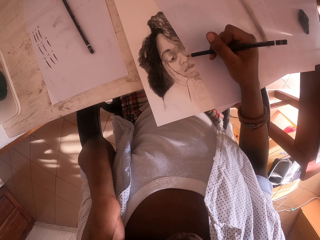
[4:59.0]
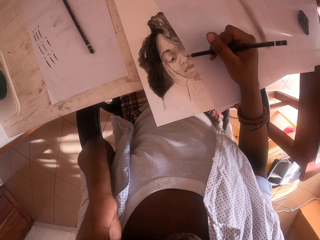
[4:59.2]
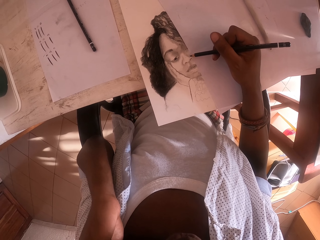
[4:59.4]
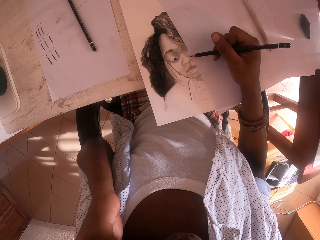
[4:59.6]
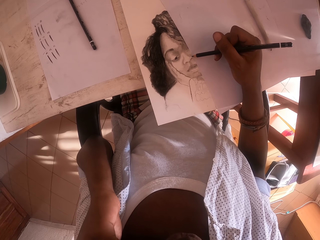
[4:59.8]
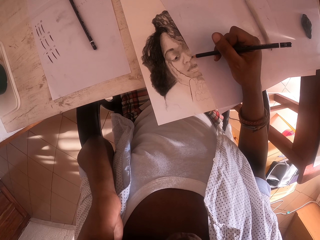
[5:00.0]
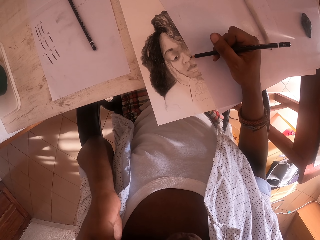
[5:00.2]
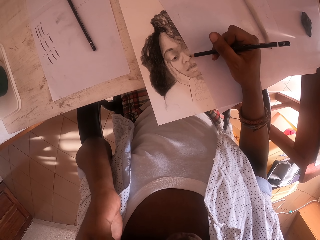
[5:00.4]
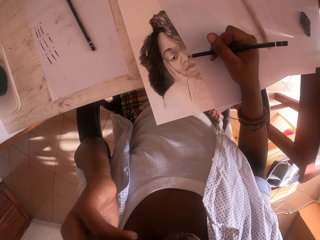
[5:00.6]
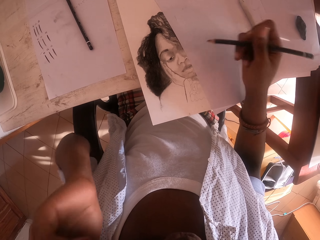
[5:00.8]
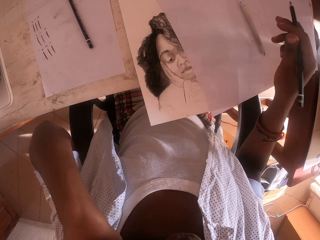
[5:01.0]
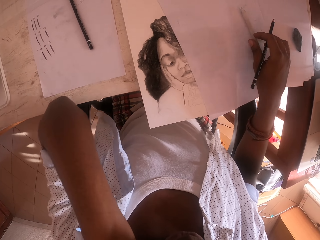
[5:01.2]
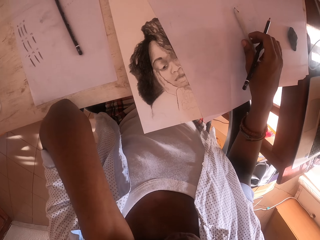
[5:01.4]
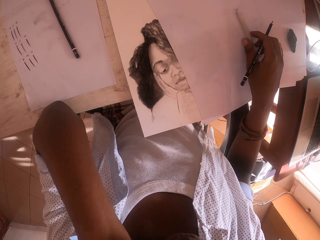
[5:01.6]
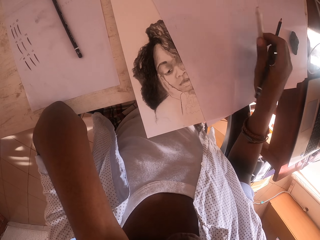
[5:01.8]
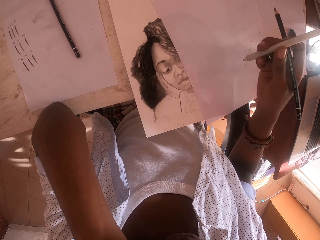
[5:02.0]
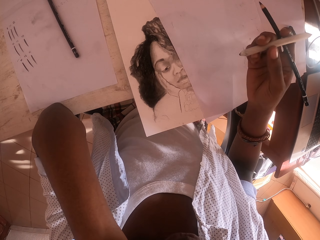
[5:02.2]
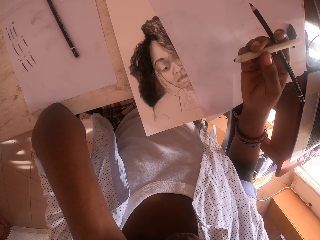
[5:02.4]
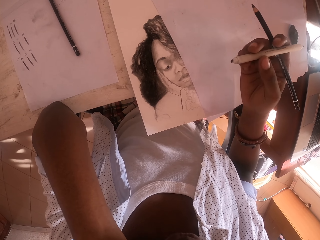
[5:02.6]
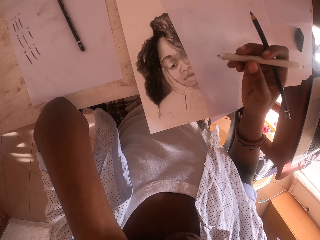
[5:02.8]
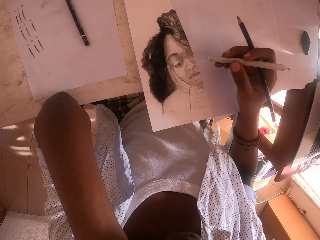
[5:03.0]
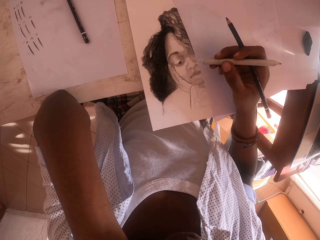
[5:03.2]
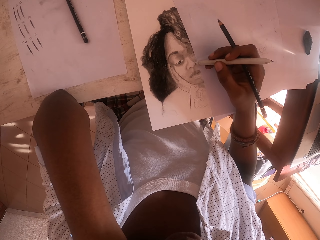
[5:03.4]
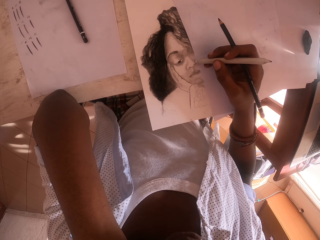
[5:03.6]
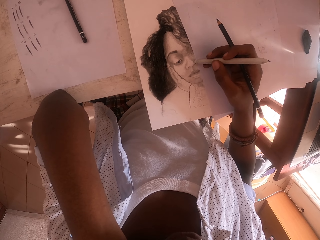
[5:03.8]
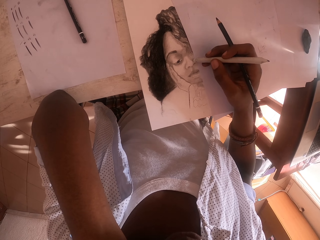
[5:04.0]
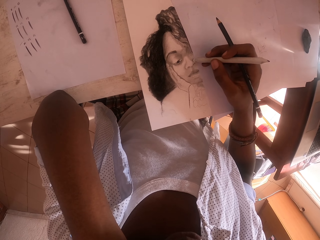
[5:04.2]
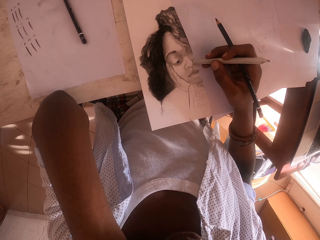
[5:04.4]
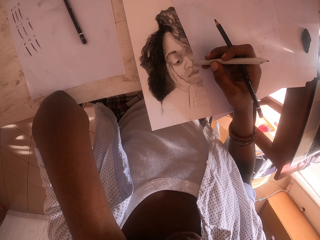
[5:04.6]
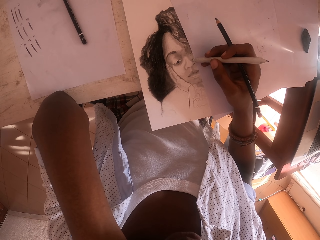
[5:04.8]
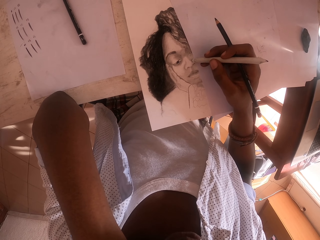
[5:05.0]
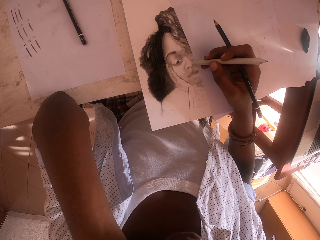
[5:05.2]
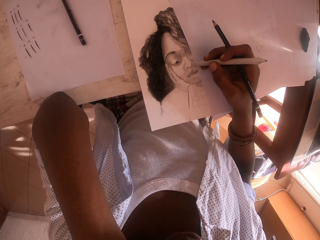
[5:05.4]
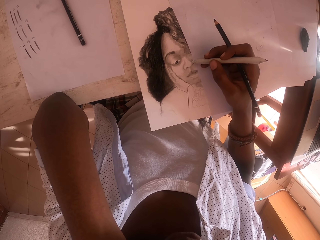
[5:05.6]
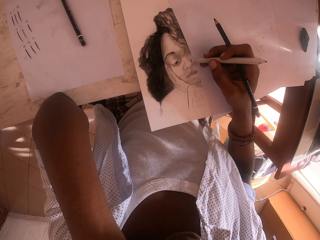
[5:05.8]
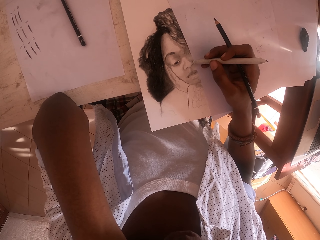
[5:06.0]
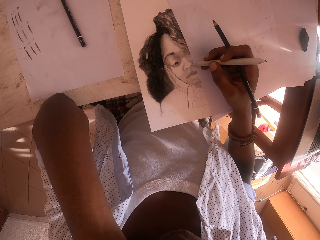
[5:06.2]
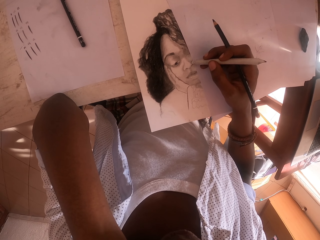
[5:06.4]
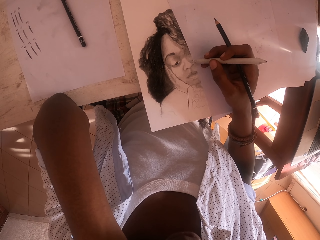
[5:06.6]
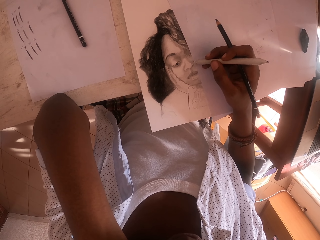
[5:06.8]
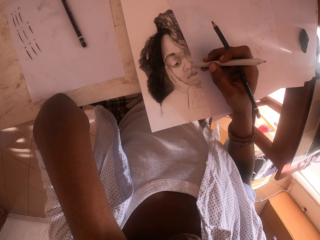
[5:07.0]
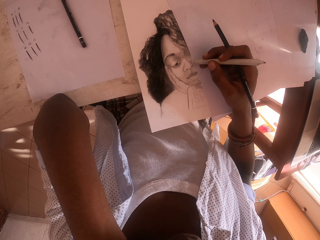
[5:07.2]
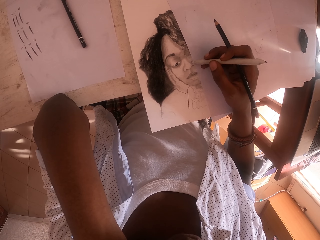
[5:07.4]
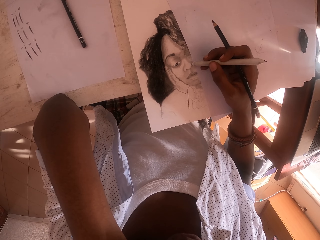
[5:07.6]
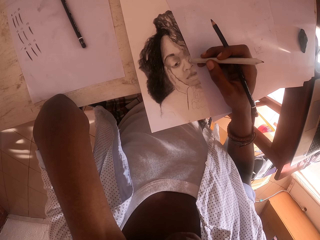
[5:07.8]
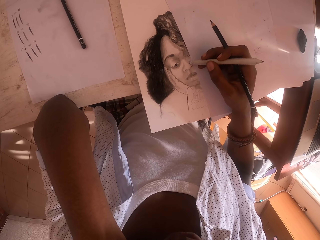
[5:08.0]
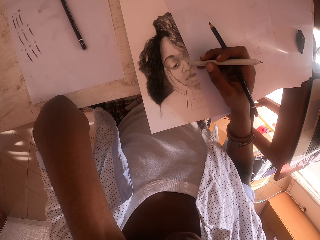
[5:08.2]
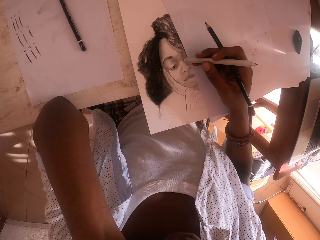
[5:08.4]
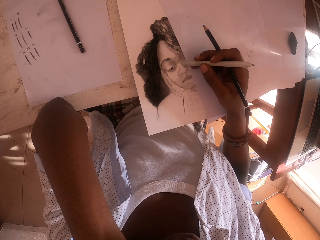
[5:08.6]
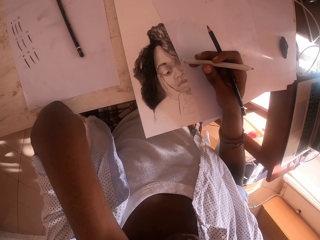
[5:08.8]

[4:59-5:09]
The camera wearer picks the sketch sandpaper pencil with his right hand. He sketches the art with the sketch sandpaper pencil.

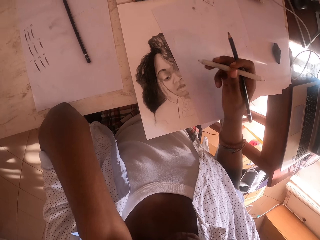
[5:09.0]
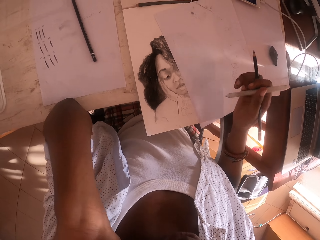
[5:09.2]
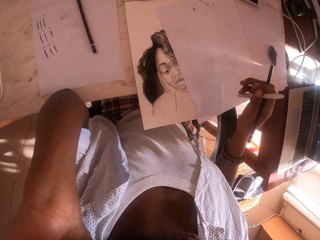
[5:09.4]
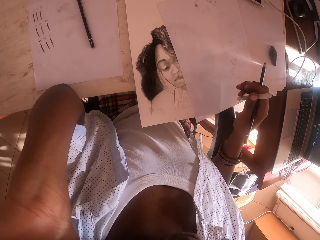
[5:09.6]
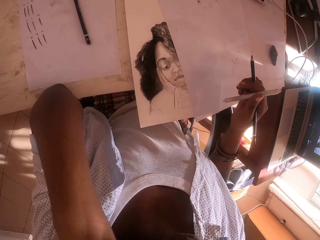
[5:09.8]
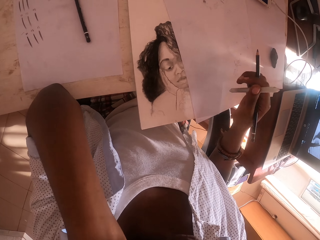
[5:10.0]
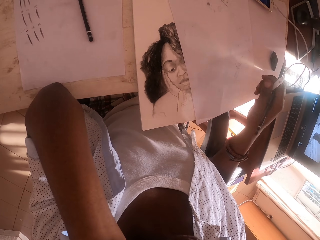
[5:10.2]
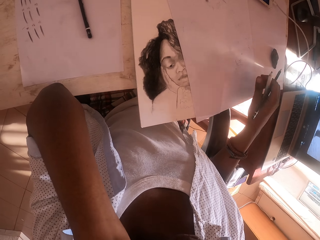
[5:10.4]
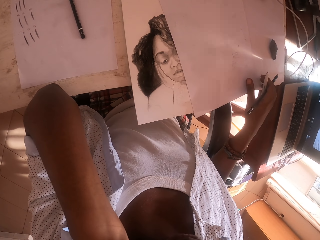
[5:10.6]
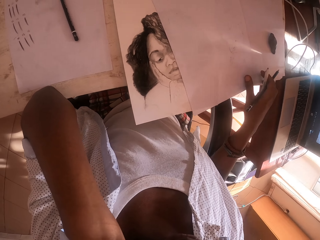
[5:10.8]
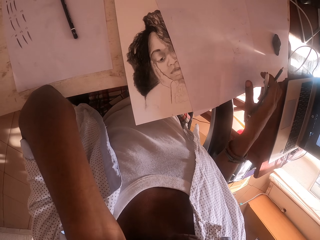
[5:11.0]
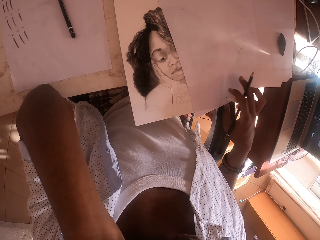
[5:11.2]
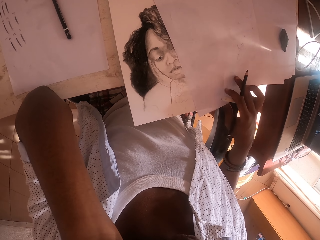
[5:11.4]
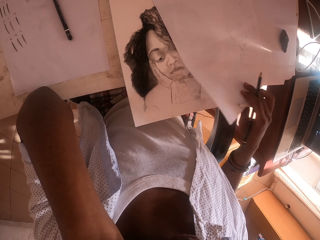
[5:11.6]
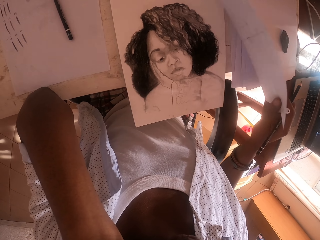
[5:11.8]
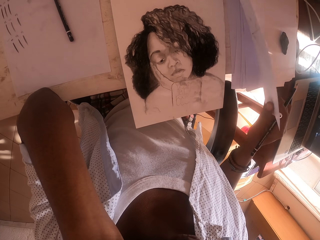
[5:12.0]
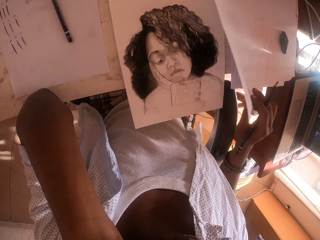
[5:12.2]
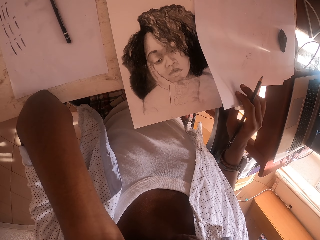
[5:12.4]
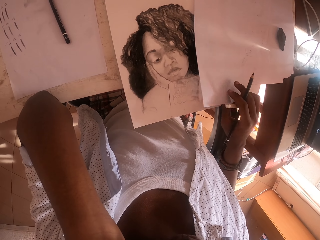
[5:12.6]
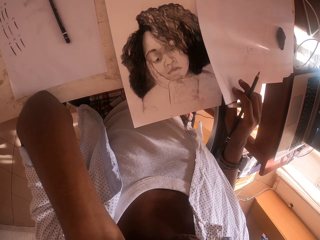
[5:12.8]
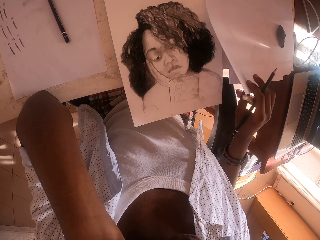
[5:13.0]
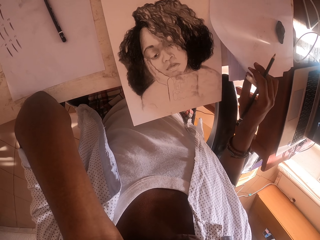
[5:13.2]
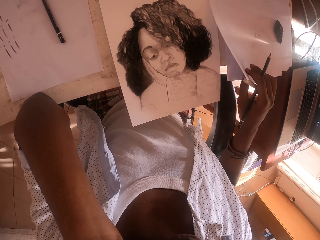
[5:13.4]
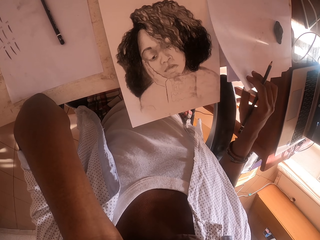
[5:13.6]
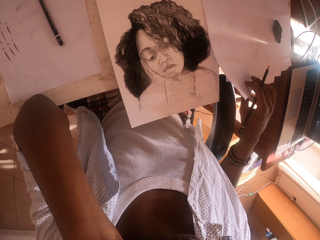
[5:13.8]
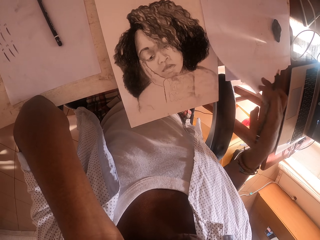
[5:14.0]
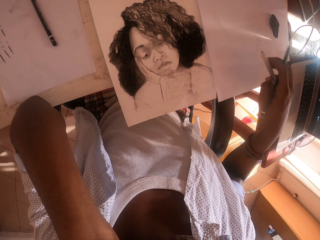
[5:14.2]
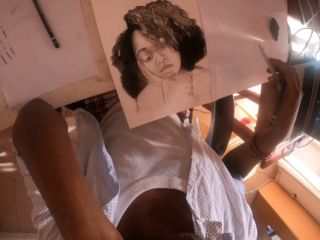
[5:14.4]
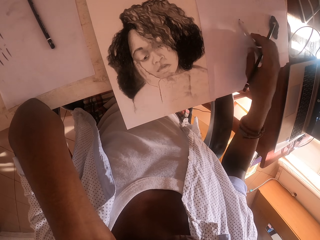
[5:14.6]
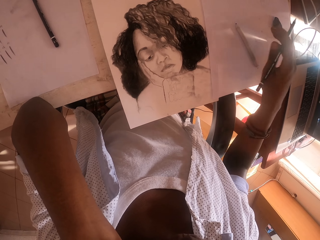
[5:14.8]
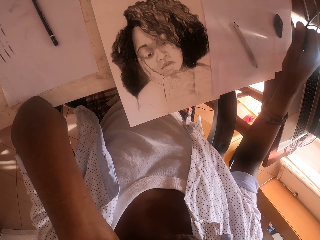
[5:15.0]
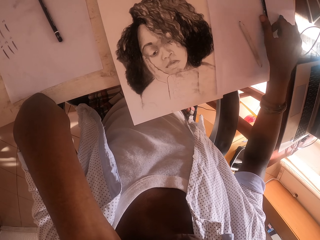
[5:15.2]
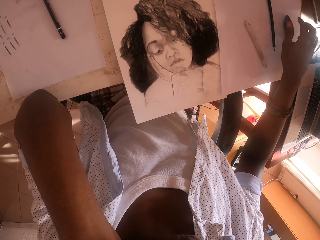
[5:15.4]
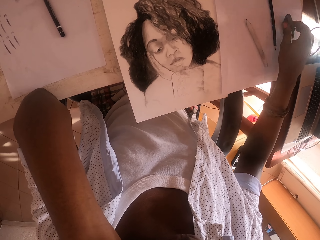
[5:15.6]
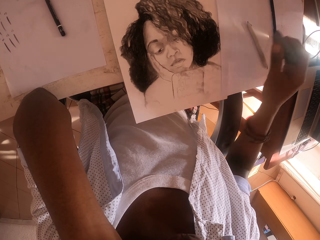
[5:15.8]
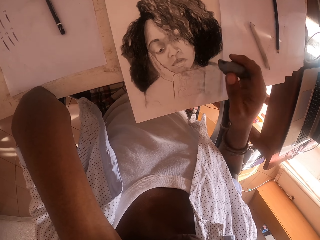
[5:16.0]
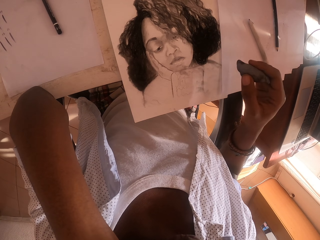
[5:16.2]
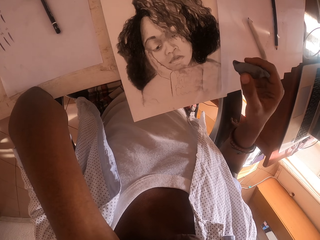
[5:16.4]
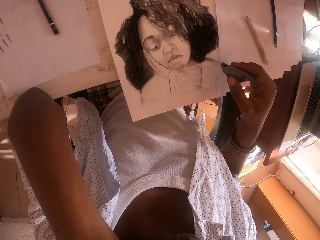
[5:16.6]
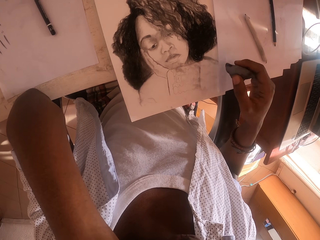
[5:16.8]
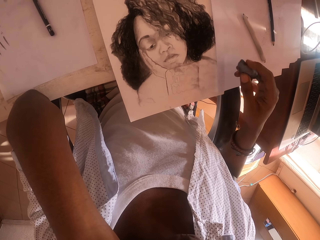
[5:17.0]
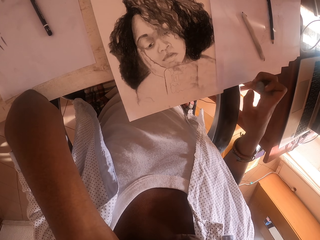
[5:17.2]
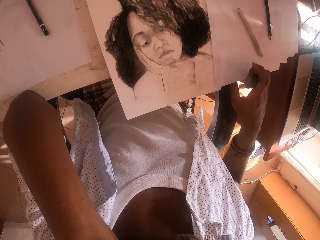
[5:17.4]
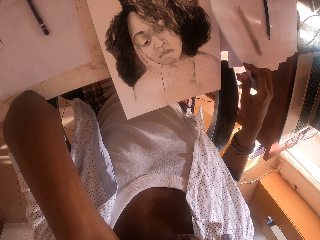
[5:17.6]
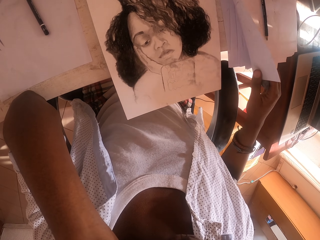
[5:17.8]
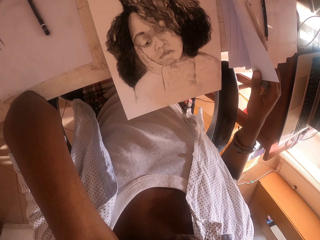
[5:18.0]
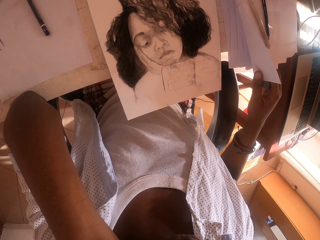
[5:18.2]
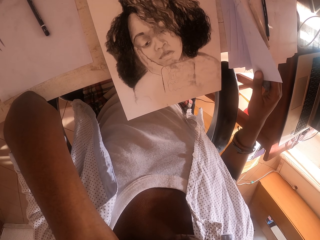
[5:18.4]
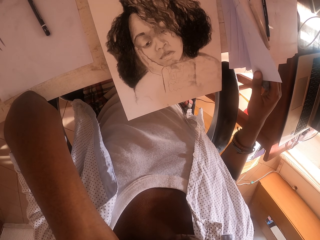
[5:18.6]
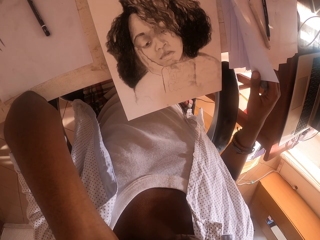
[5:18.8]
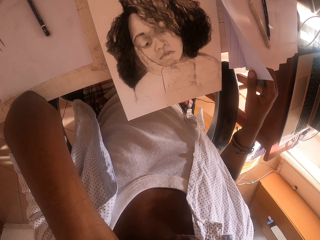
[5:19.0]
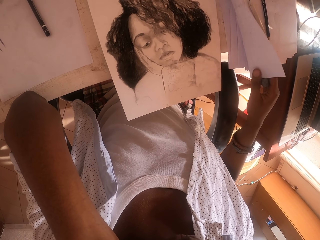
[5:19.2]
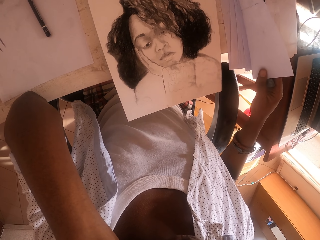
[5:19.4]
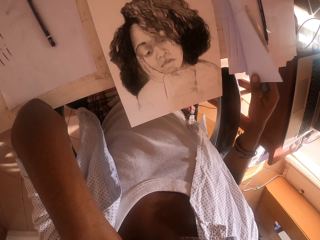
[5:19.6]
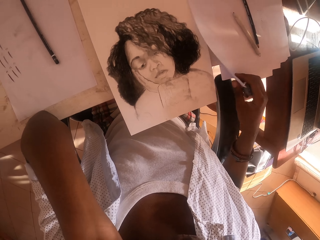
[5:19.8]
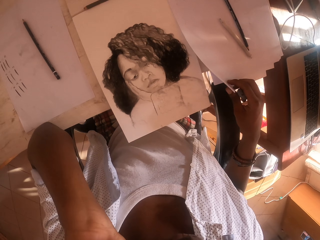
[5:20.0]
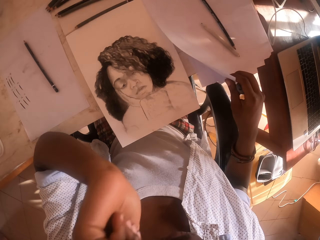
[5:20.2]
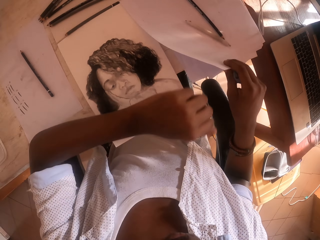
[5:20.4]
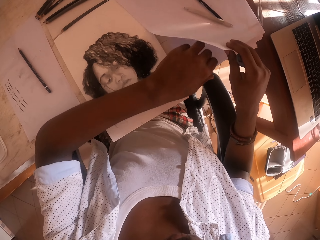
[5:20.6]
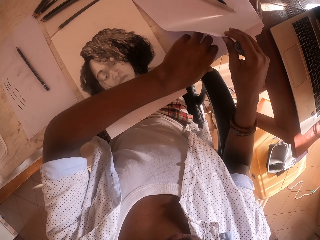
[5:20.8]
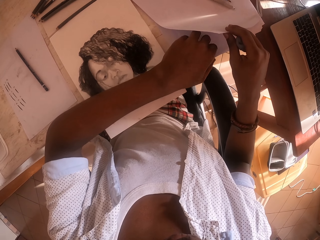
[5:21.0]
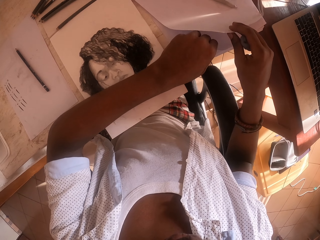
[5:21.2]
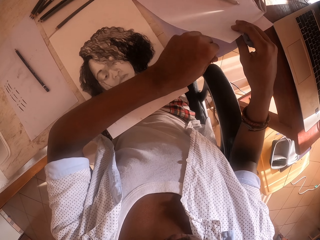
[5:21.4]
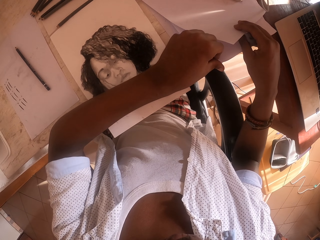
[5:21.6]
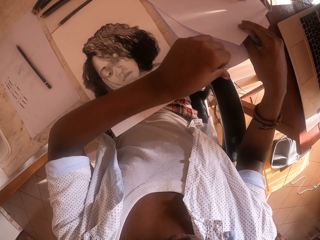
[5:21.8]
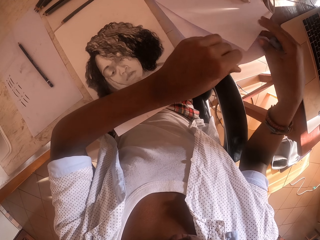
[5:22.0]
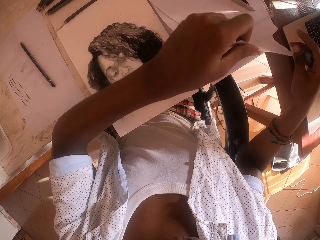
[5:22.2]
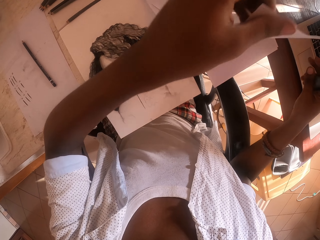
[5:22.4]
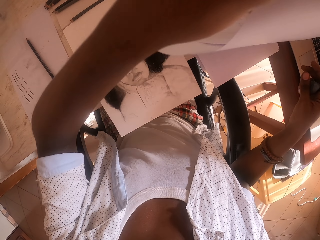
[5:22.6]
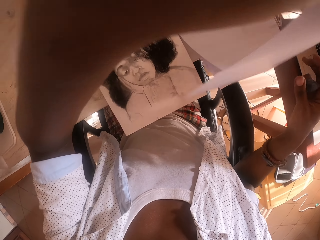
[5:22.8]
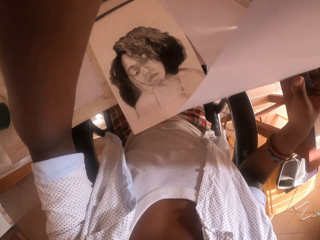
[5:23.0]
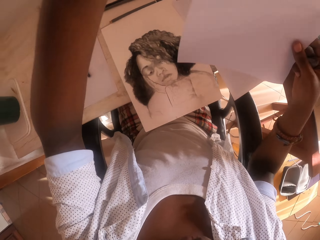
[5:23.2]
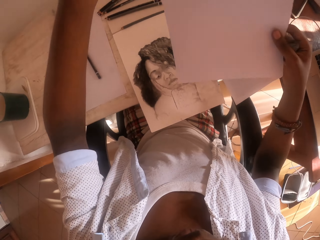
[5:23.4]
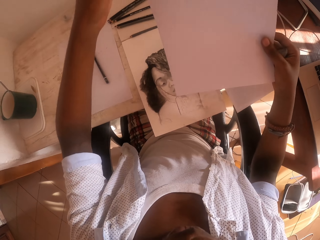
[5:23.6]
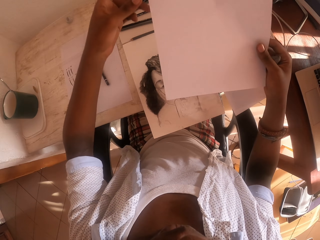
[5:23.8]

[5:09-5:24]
The camera wearer opens the paper on the table. He lifts a piece of paper. He puts the sketch sandpaper pencil on the table. He puts the color pencil on the table. He picks the rubber on the table. He lifts the piece of paper. He opens the paper on the table. He looks at the sketch. He picks the paper with his left hand.
